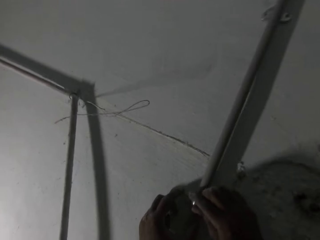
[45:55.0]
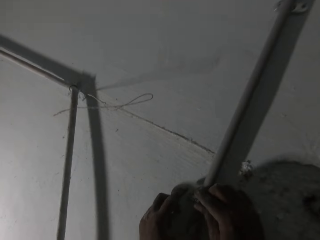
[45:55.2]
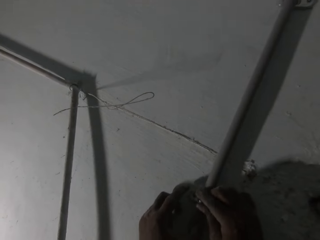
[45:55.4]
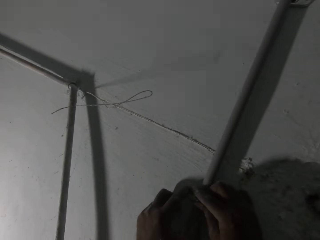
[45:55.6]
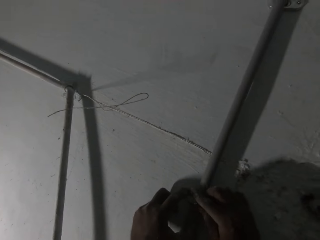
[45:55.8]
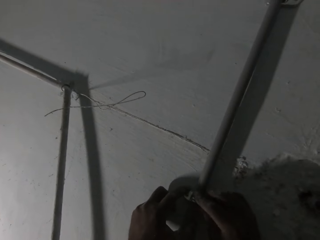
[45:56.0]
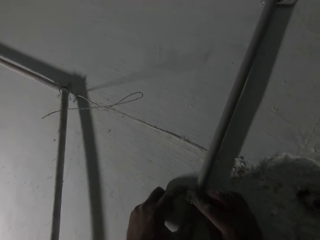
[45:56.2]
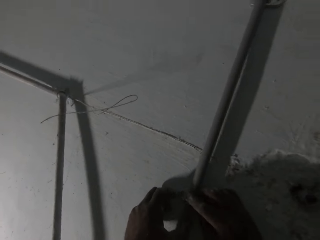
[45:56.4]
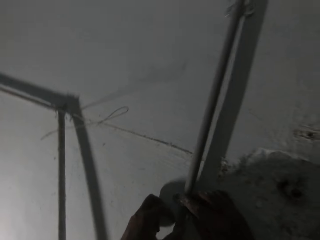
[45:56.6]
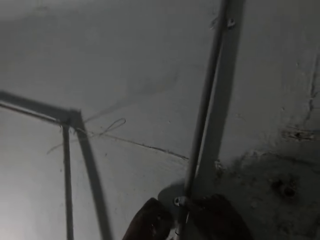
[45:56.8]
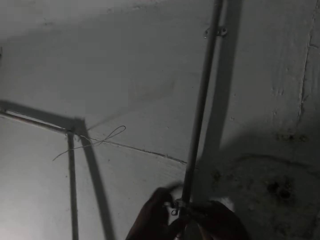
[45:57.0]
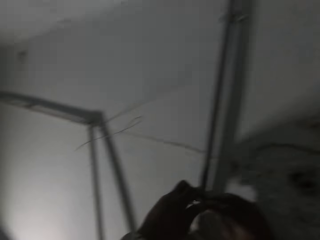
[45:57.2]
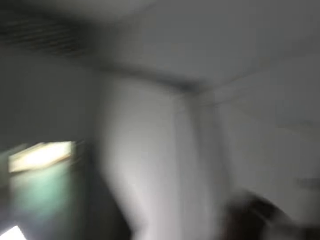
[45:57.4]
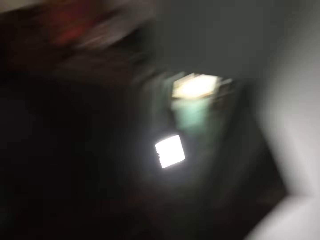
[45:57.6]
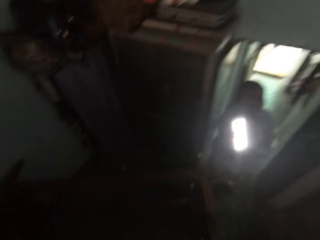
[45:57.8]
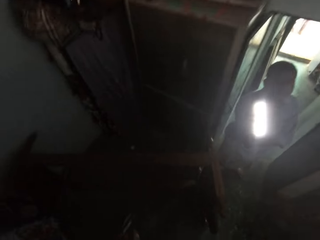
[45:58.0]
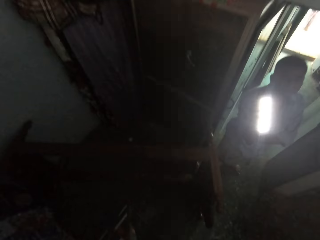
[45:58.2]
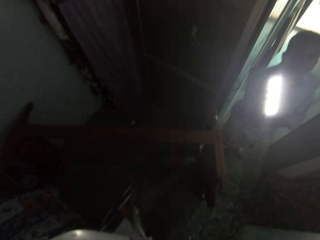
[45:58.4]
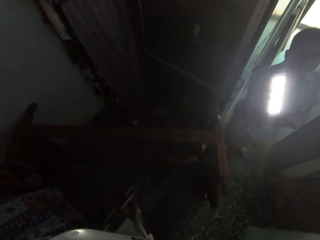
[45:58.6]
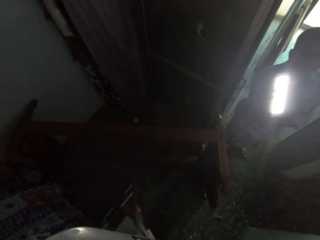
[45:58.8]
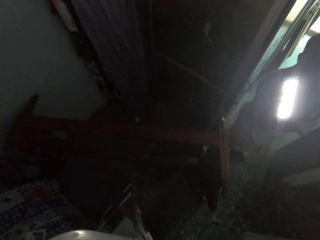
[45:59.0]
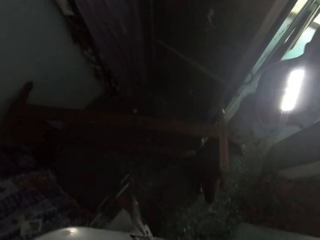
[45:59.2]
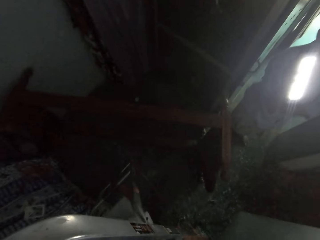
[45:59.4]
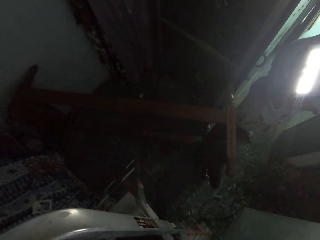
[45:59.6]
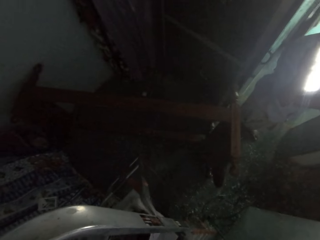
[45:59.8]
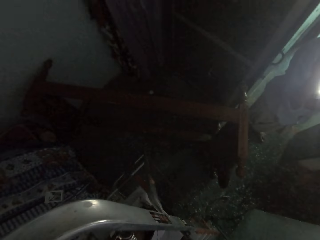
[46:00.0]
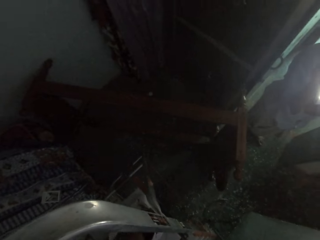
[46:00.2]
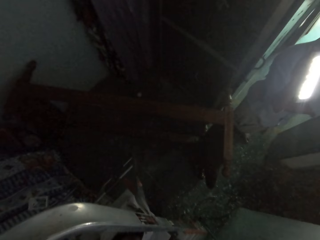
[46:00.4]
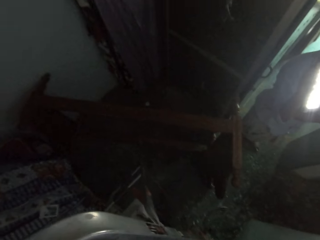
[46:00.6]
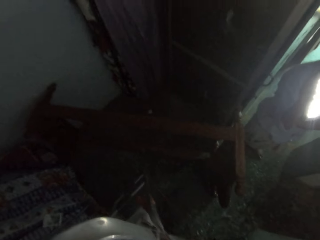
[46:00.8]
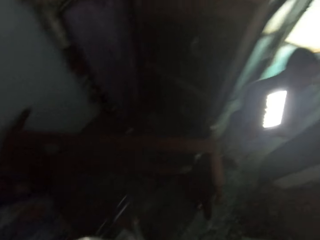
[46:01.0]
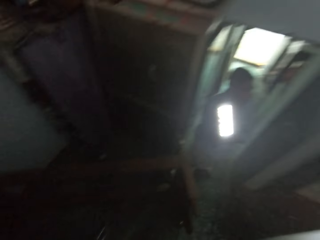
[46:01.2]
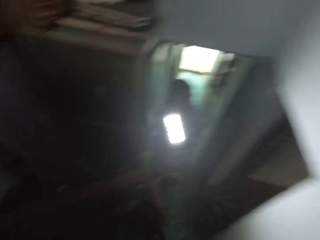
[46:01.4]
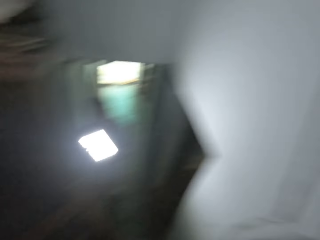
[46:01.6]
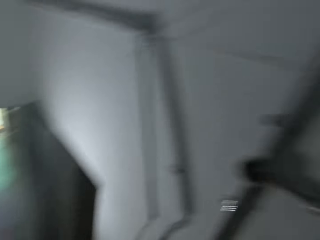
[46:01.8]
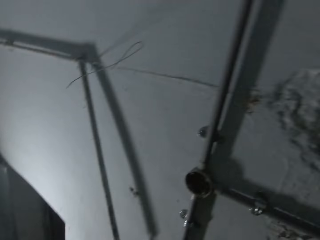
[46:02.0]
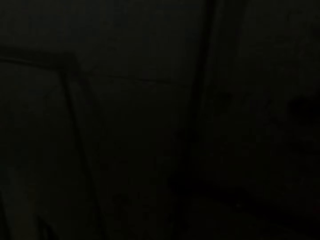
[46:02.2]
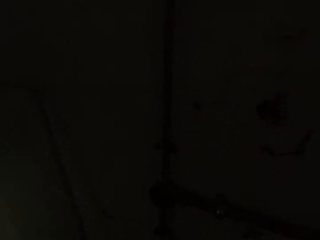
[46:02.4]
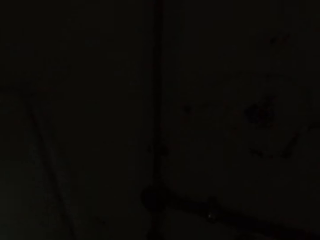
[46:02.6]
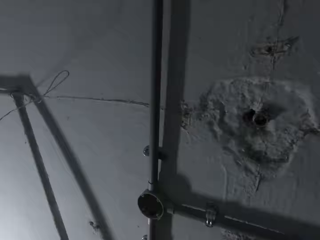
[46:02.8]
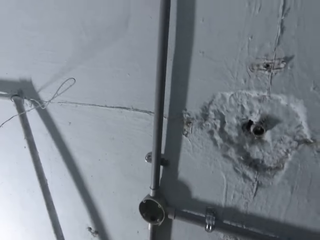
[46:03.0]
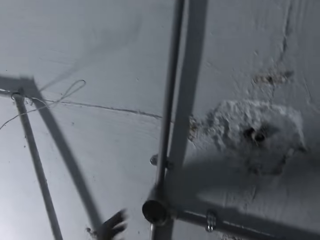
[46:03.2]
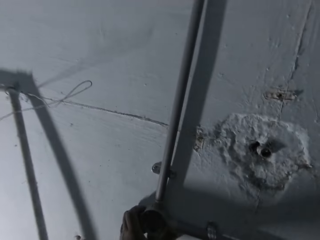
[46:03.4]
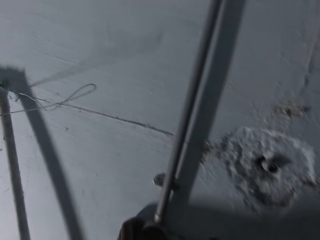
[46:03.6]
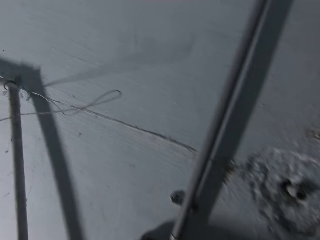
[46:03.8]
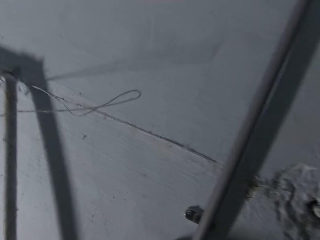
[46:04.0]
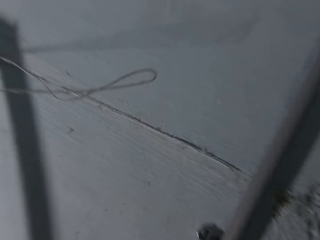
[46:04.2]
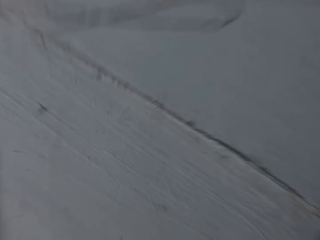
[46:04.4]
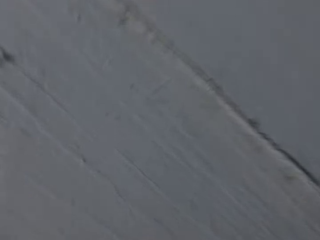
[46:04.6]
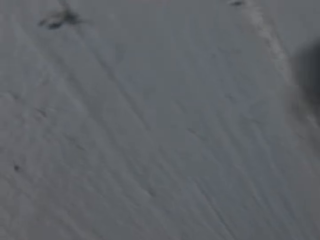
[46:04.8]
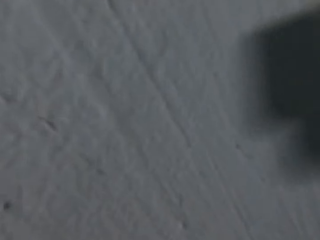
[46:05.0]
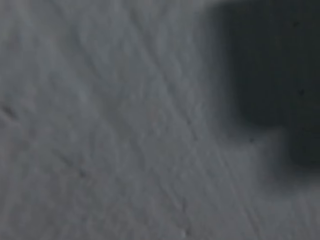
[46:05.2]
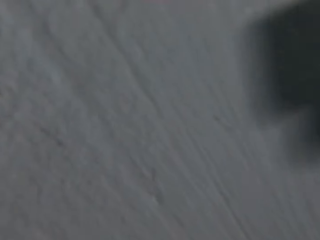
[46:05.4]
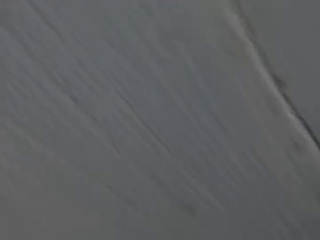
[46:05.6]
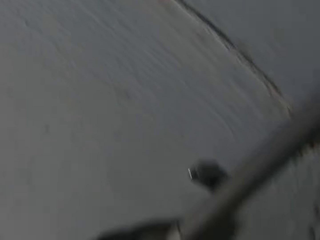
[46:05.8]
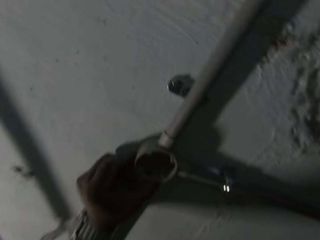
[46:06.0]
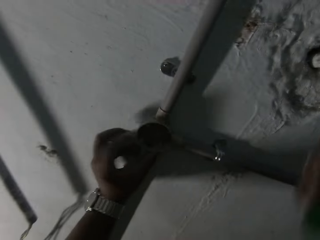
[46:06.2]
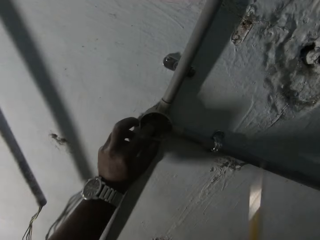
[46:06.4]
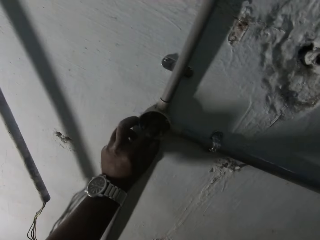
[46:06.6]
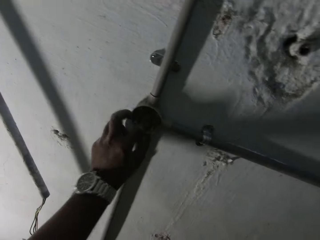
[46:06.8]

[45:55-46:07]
The camera wearer fixes the pipe to the wall with a pipe clamp in his right hand. He interacts with a man. He looks around the room. He holds an electrical round box on the wall with his left hand. He fixes the pipe.

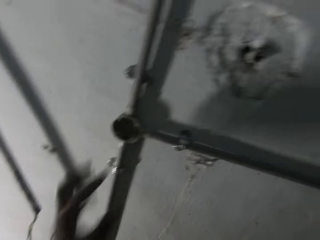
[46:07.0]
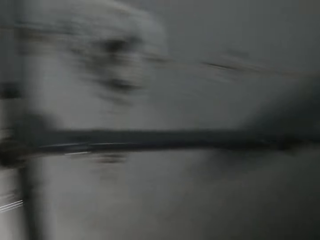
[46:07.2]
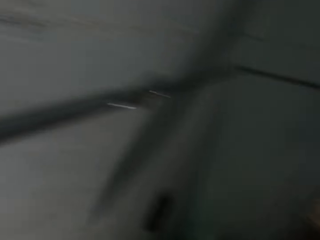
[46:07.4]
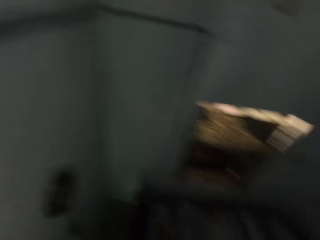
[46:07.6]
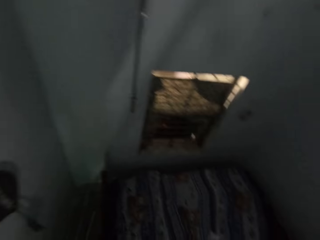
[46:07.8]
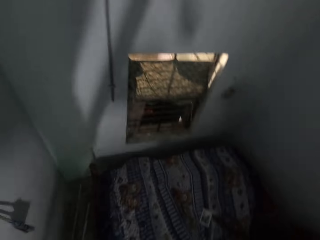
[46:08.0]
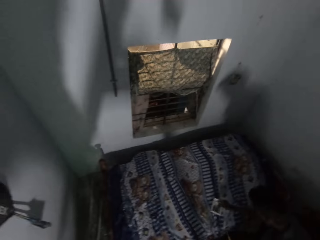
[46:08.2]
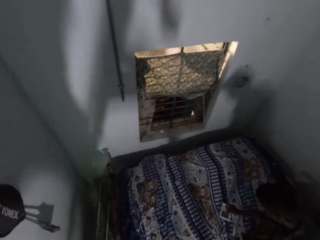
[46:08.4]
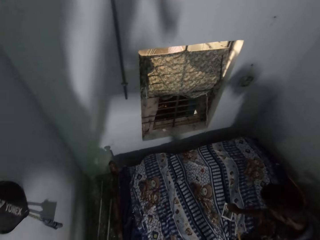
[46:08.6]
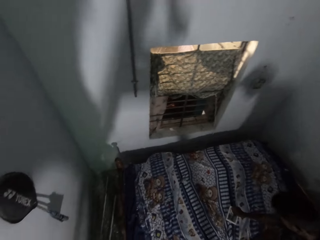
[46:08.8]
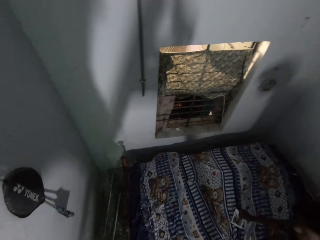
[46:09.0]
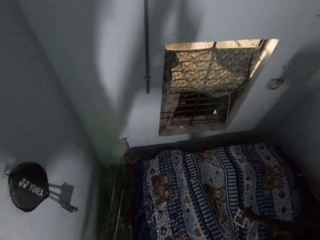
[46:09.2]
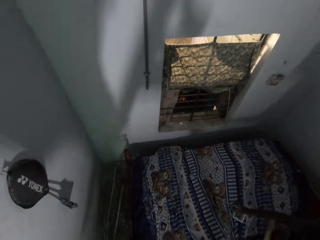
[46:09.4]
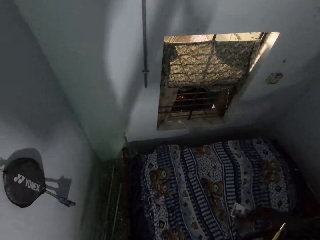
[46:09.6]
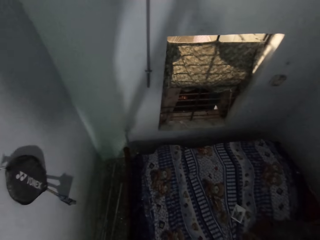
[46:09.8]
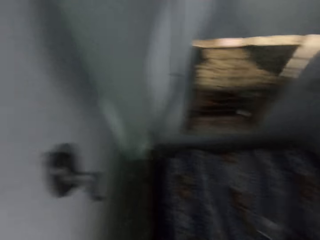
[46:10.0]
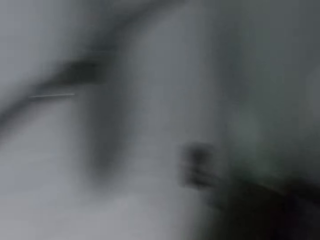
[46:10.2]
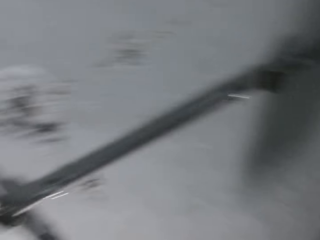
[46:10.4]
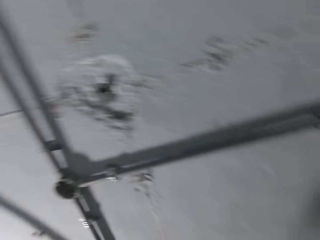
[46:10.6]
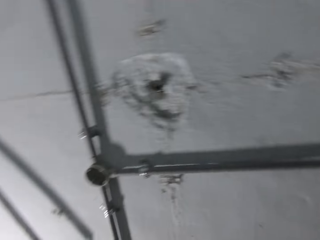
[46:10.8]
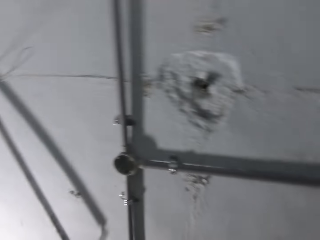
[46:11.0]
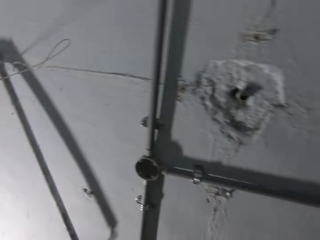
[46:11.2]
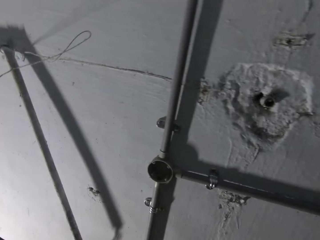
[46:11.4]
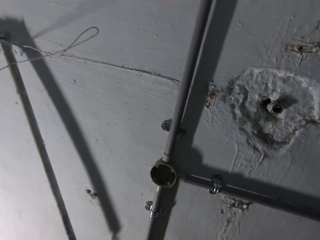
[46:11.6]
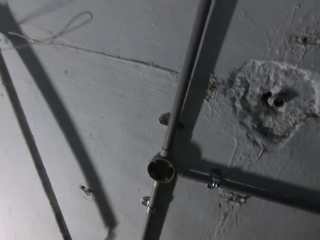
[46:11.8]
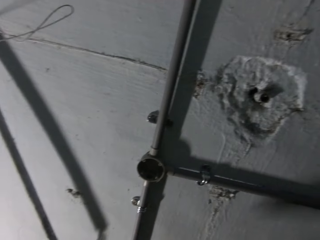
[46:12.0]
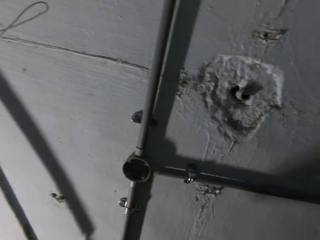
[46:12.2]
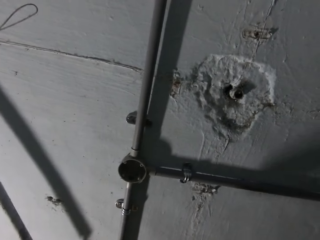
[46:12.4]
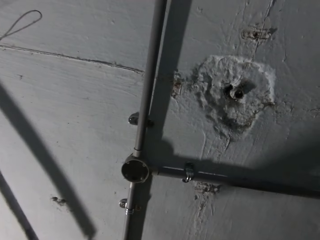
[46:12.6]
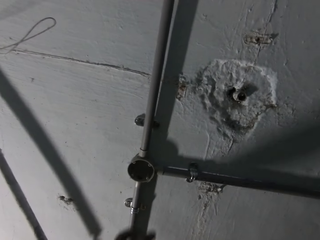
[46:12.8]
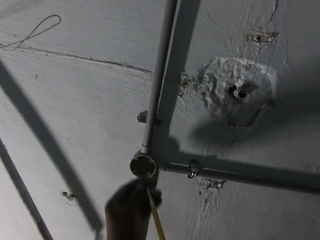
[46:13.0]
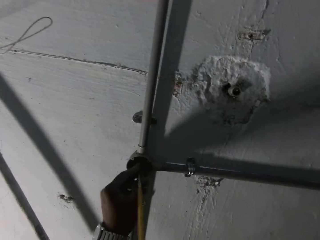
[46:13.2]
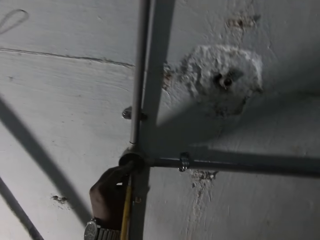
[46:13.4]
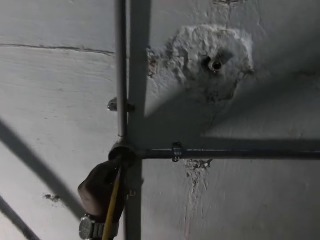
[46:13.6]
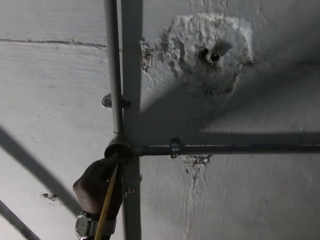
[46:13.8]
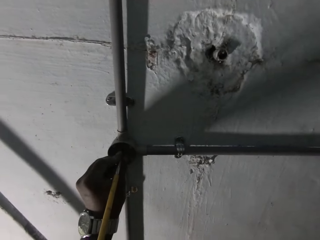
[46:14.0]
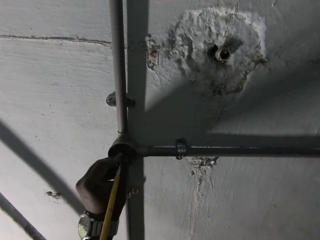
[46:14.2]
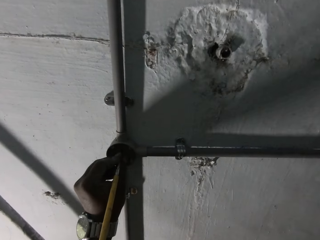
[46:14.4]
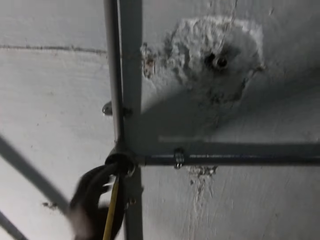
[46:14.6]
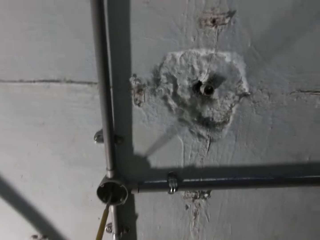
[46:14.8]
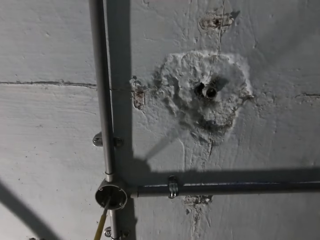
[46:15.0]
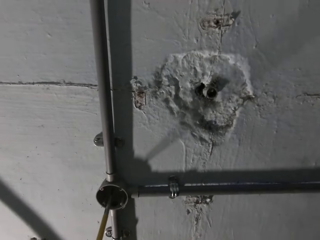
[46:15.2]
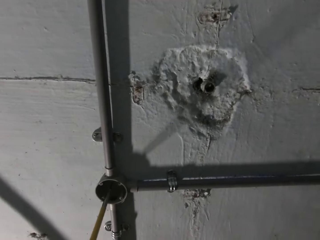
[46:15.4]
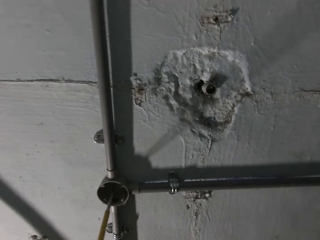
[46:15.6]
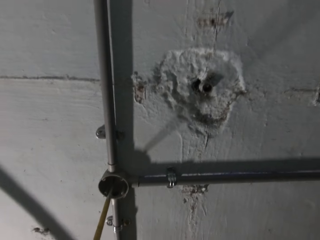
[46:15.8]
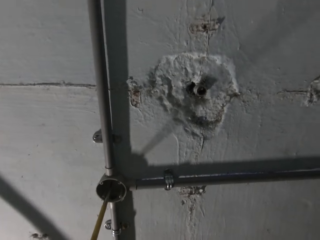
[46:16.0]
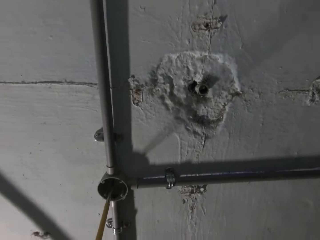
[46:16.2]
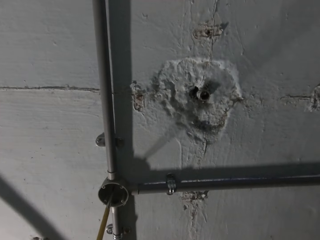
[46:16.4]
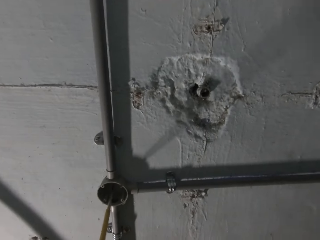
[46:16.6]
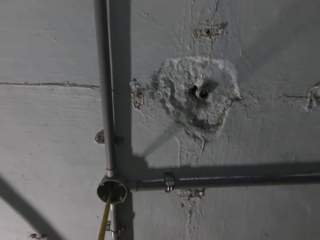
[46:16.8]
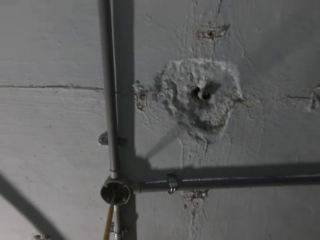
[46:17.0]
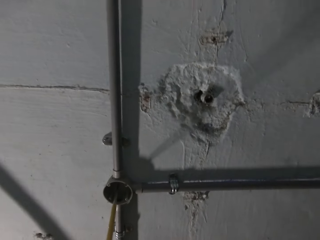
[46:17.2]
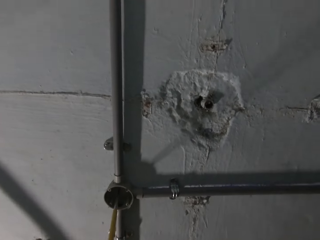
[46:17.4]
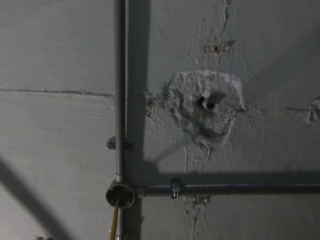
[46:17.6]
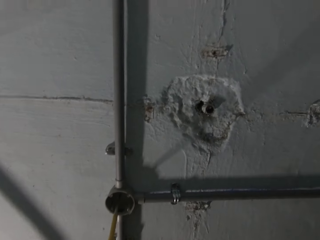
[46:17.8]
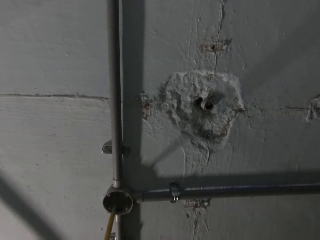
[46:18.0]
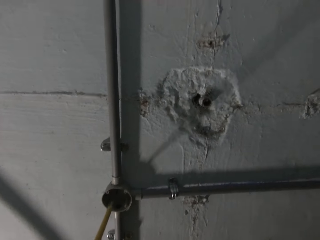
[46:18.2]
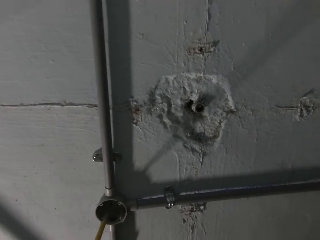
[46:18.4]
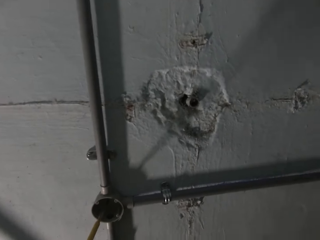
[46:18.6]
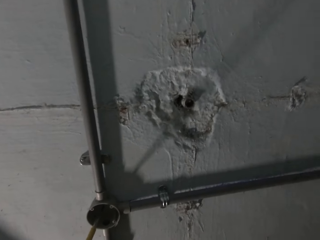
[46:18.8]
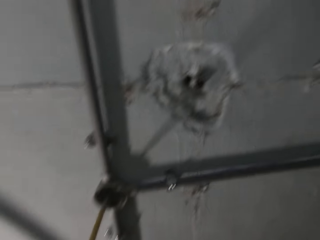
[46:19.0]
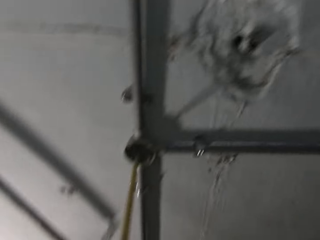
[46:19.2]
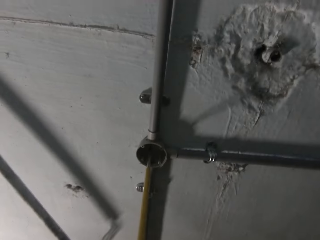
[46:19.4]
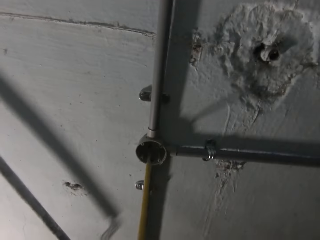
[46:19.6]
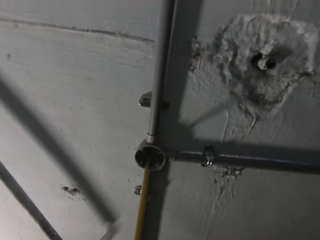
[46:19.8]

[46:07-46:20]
A man picks up a screw on a bed with his left hand. The man gives the screw to the camera wearer with his left hand. The camera wearer looks around the room. He fixes the pipe. He drives the screw into the electrical round box on the wall with a screwdriver in his hands.
